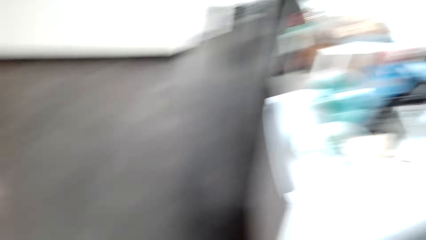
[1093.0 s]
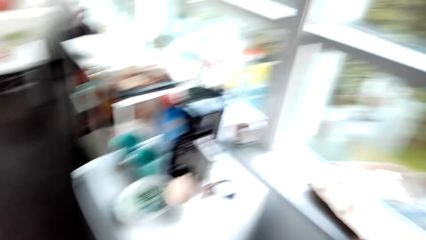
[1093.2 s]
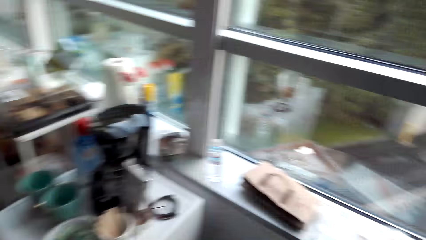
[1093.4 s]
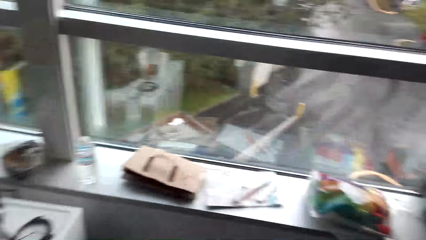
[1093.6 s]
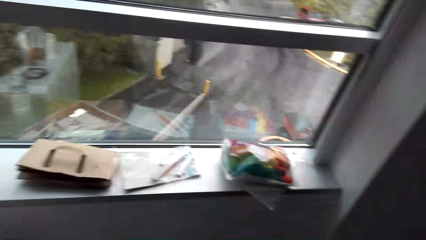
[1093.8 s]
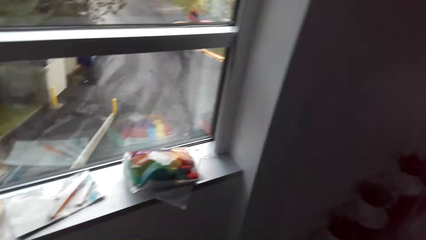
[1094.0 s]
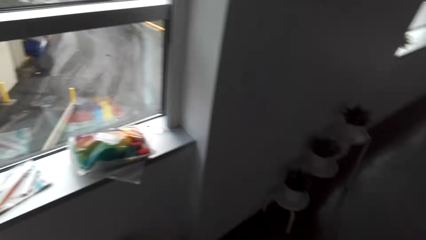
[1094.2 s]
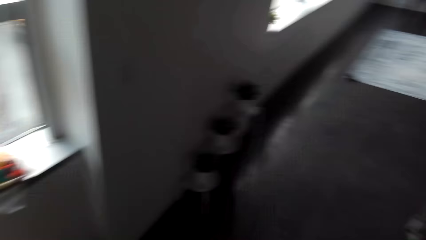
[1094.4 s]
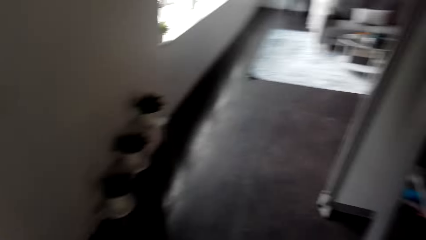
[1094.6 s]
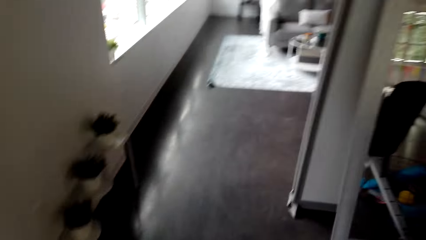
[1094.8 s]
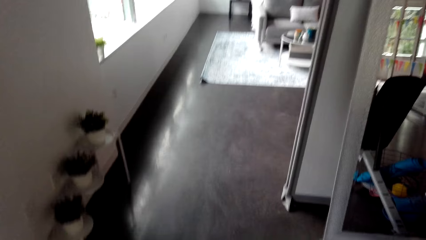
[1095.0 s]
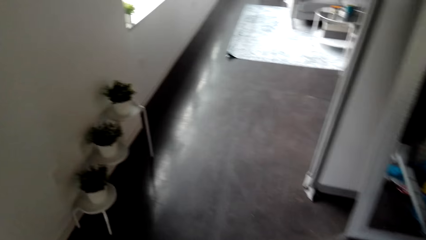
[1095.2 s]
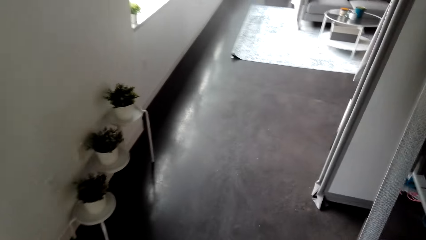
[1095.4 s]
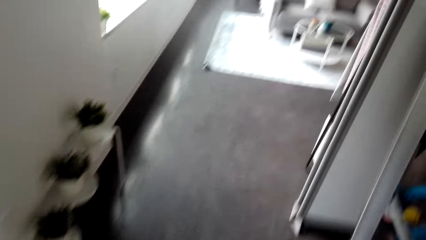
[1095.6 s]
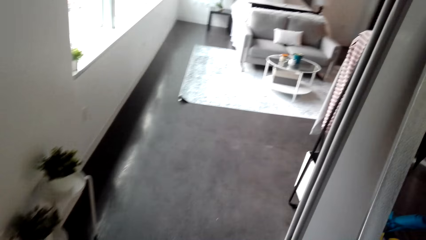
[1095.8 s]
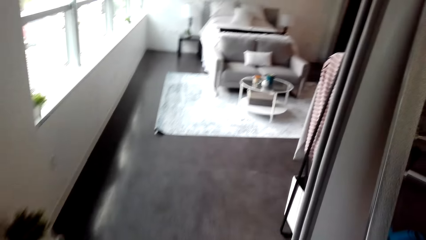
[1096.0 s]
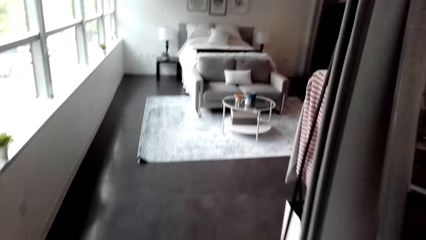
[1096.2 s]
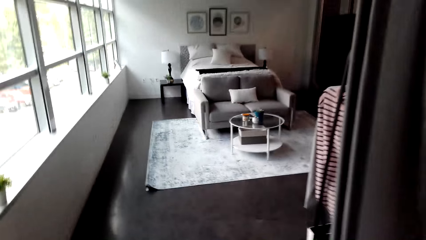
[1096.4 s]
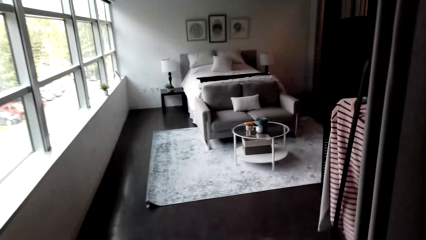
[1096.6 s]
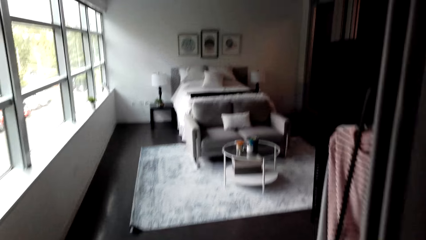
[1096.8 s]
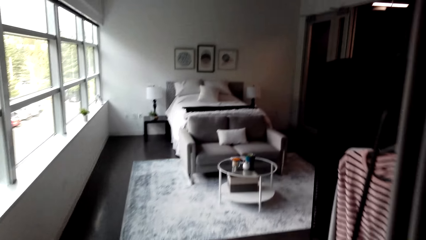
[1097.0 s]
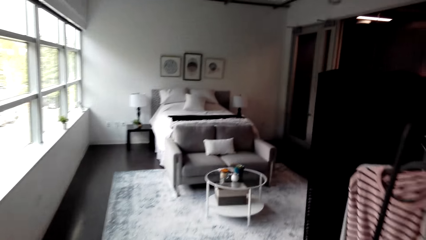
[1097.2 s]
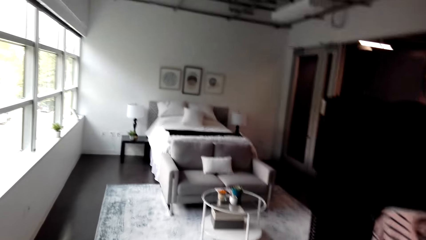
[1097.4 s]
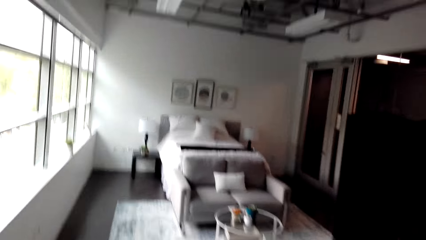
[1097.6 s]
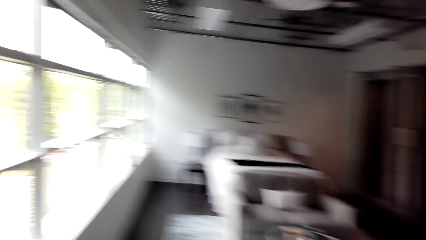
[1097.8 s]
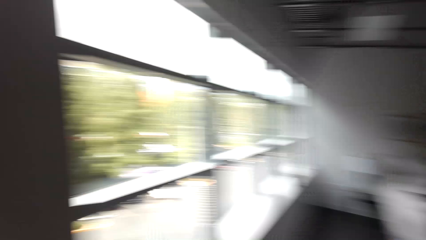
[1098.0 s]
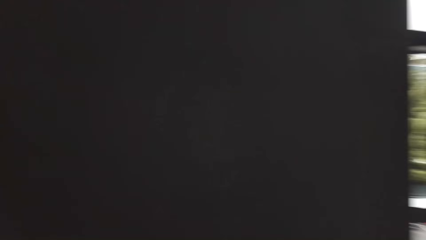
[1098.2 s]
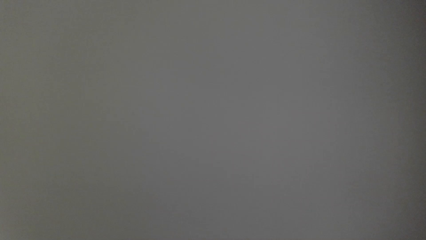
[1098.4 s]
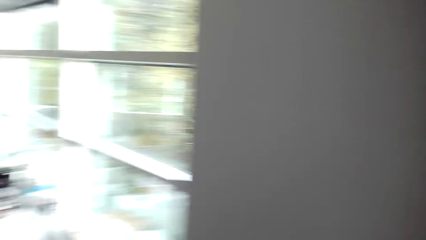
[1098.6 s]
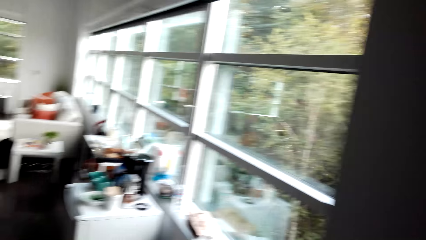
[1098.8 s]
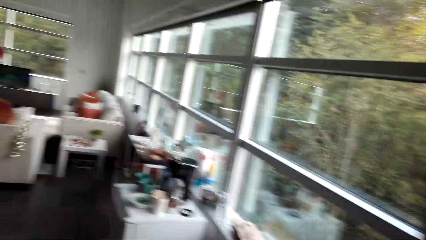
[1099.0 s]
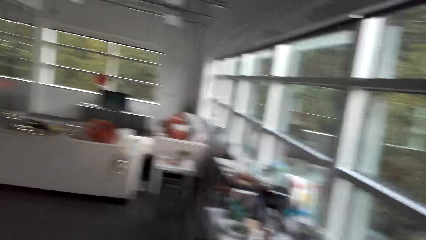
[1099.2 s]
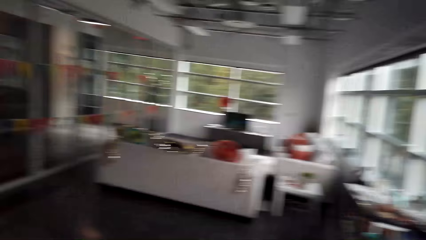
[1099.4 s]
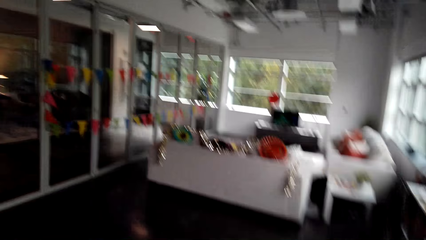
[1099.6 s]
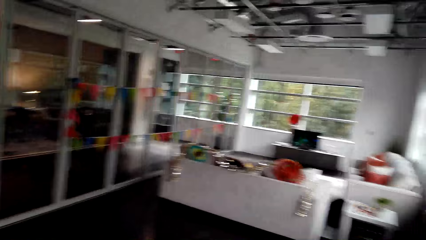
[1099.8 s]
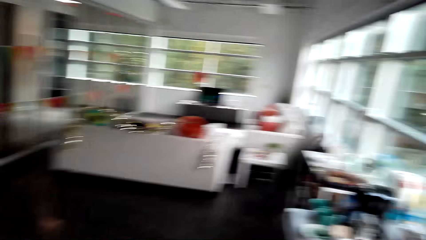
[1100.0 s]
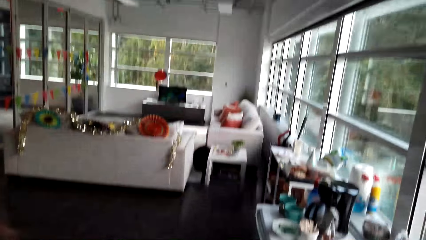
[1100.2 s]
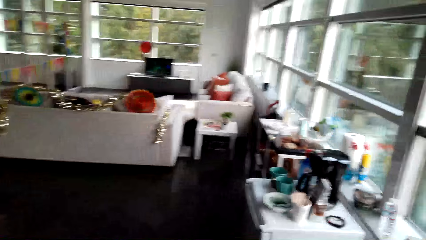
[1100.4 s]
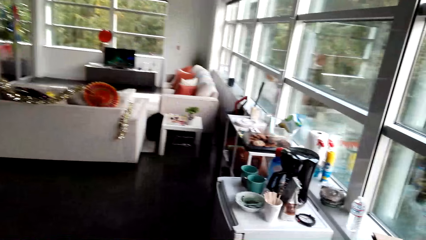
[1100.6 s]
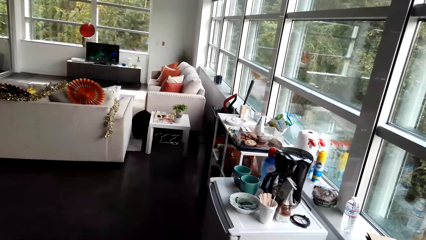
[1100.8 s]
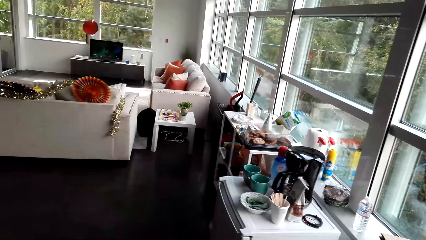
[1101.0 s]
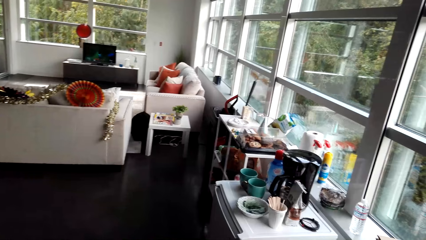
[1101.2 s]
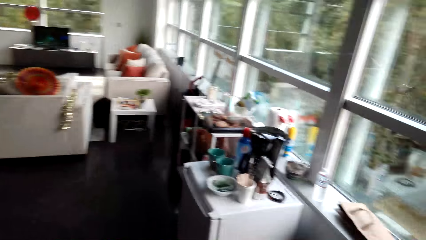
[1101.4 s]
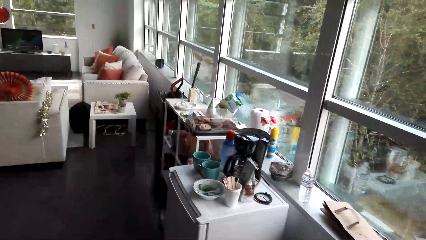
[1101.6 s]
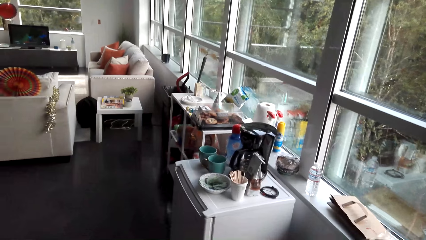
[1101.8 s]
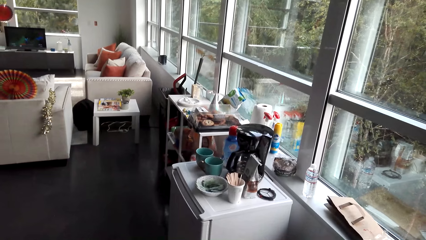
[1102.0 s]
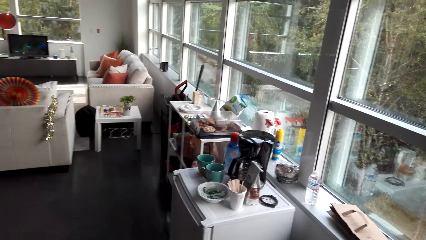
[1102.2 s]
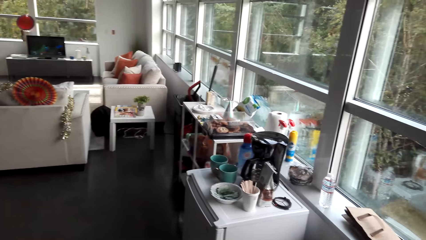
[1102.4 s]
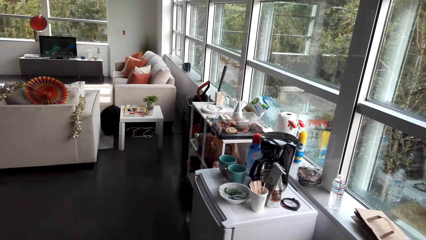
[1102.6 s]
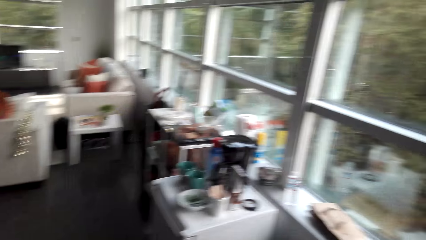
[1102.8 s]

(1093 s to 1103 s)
The camera wearer turns. They look around. They turn. They talk.

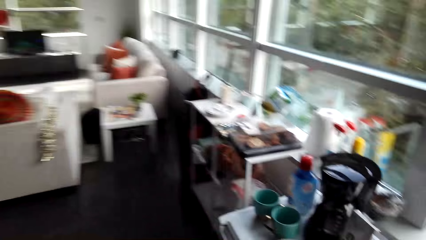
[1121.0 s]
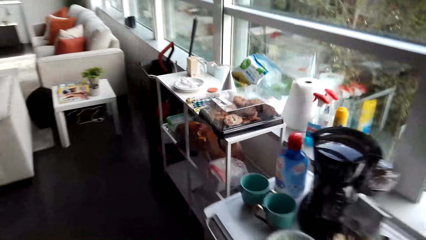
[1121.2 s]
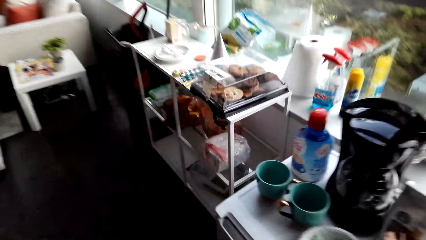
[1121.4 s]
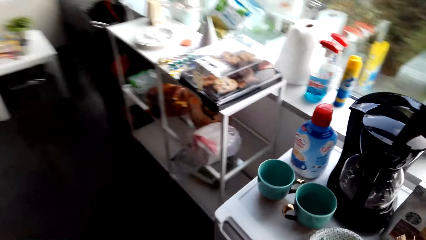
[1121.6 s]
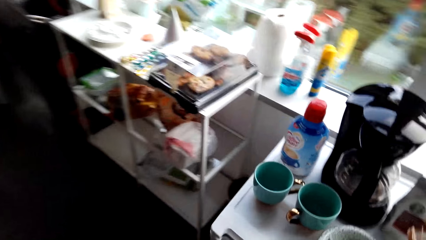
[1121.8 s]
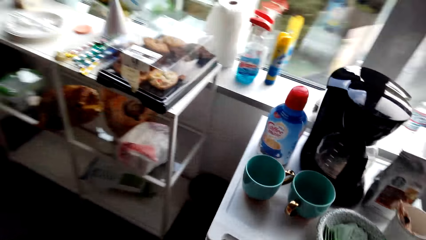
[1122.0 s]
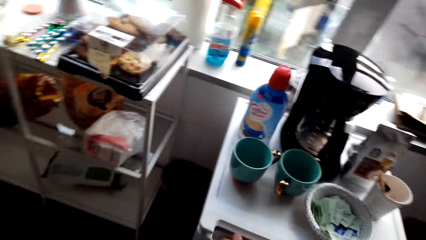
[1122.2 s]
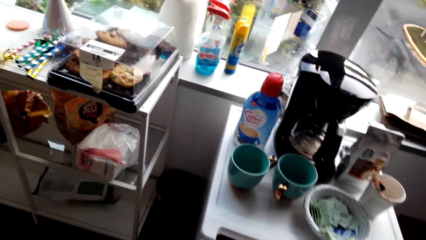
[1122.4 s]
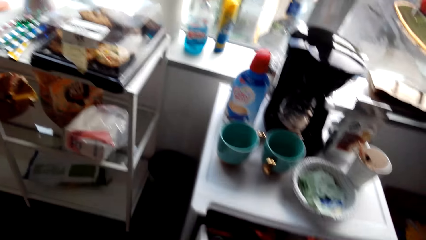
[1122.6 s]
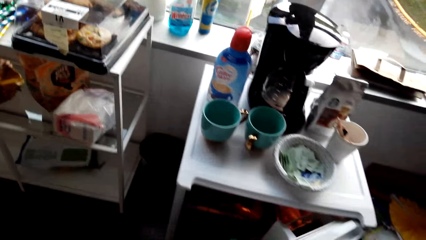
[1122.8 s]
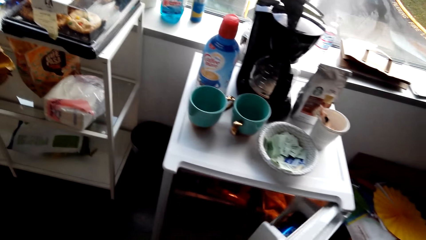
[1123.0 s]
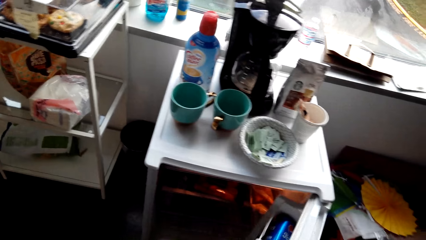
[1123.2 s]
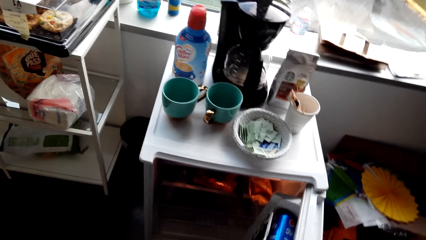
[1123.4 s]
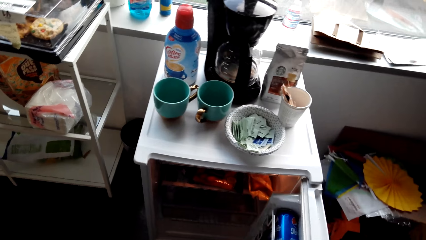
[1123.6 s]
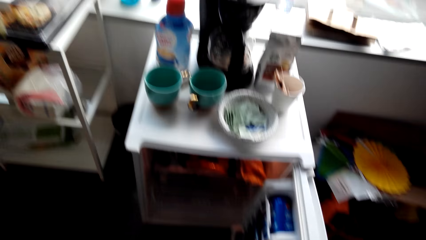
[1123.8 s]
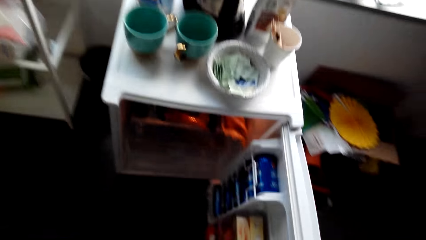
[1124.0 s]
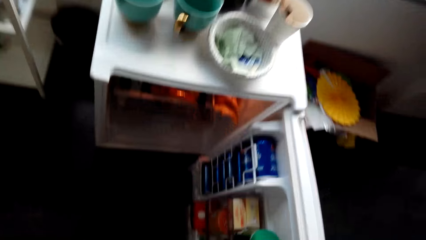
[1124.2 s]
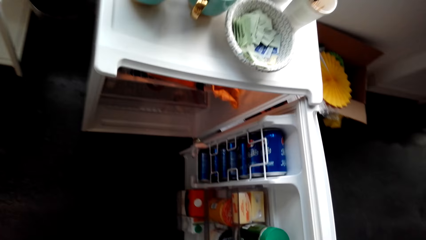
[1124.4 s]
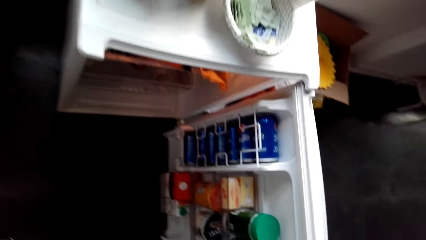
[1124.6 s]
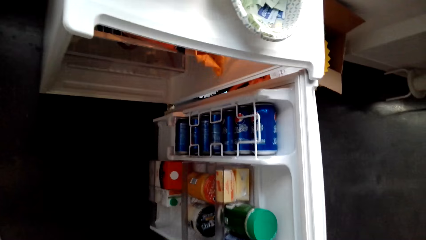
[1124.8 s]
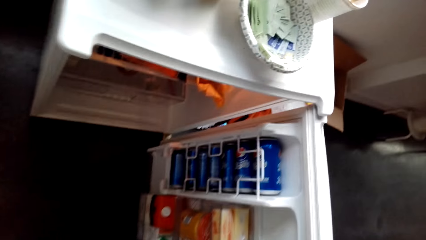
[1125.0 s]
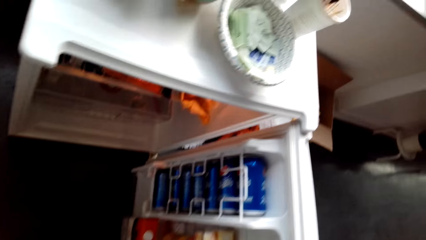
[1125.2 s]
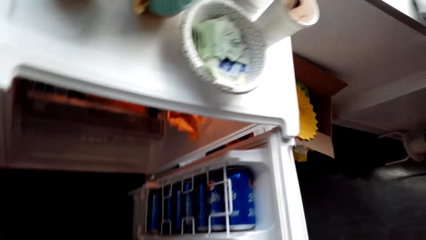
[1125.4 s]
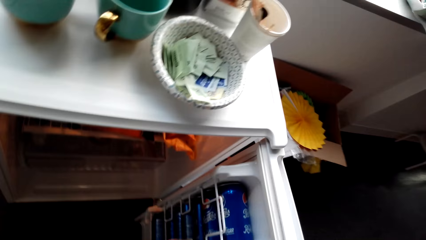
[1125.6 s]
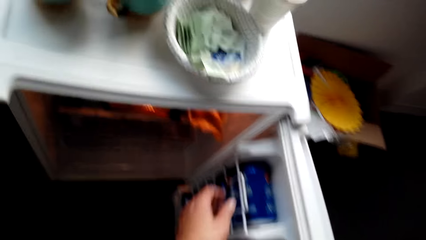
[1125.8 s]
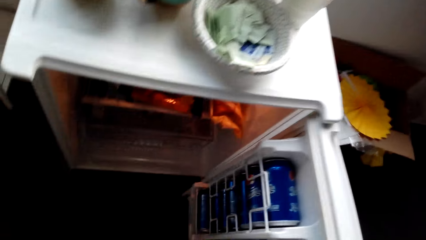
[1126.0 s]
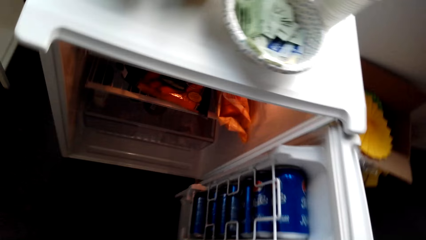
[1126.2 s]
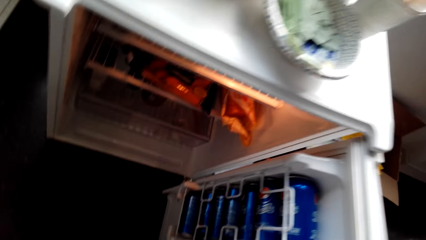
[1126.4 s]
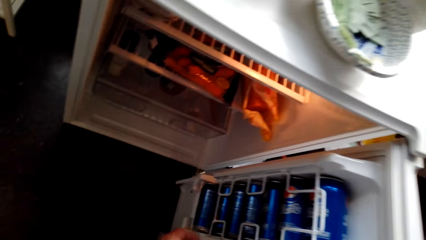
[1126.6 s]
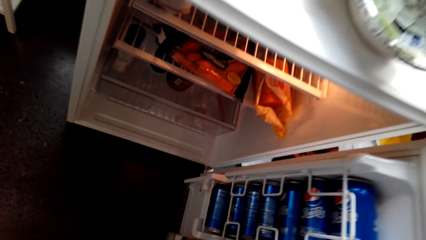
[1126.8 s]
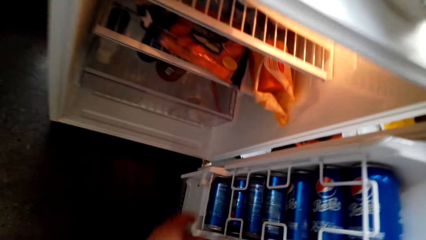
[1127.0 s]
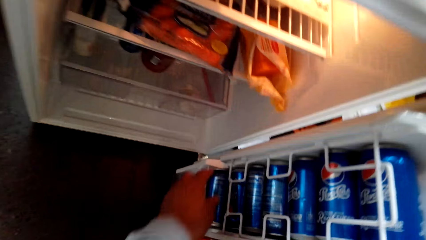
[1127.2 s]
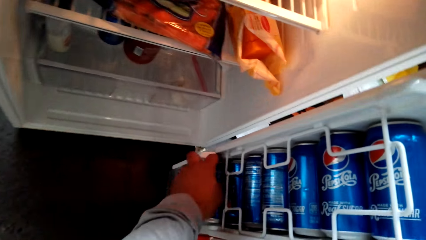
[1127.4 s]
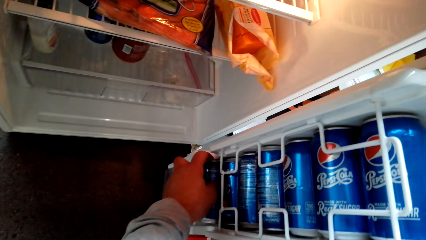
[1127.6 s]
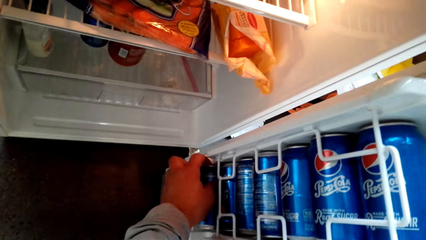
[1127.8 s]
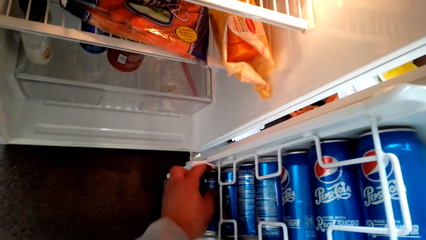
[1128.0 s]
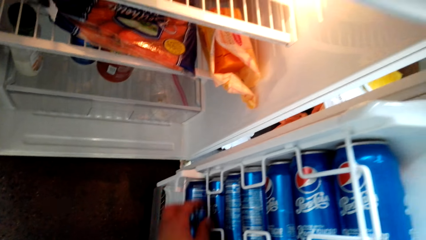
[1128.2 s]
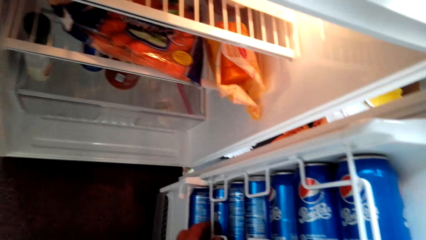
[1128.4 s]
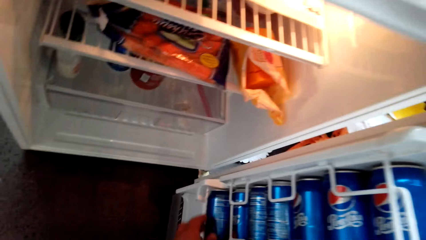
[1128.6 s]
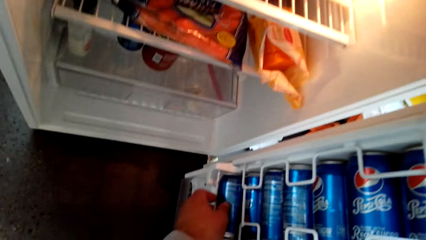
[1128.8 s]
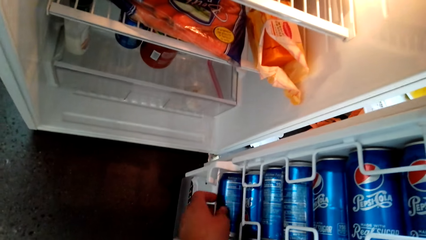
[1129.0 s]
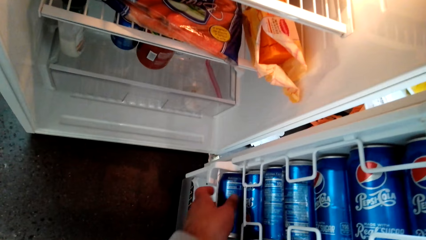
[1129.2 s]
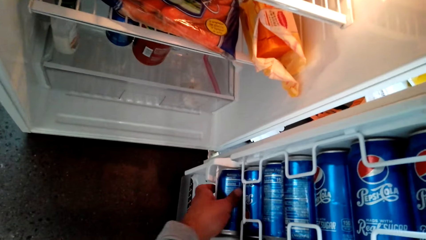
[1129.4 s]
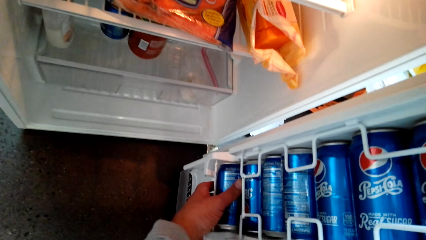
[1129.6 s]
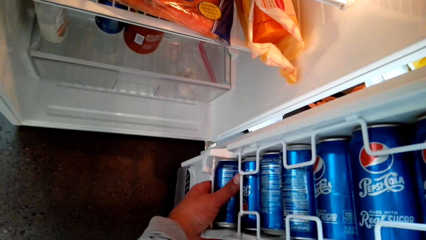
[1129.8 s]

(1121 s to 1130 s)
The camera wearer opens a fridge. They touch a soda can. They take a drink from the fridge.
